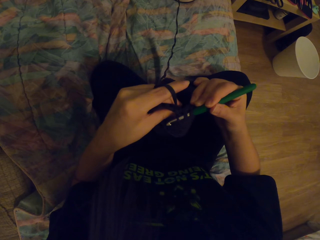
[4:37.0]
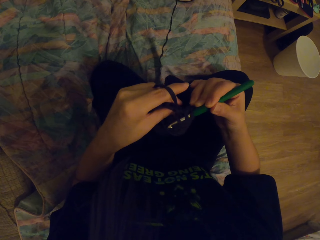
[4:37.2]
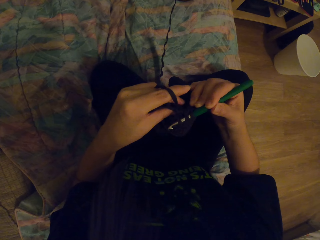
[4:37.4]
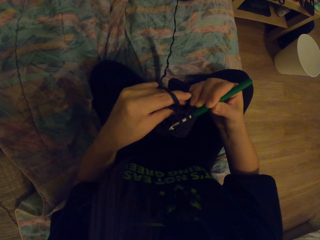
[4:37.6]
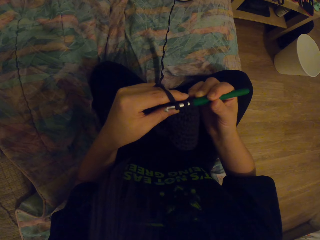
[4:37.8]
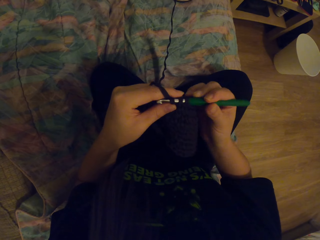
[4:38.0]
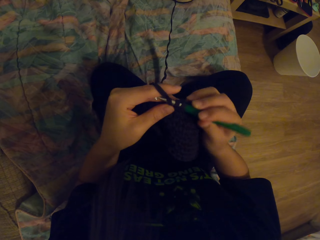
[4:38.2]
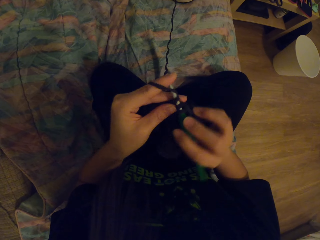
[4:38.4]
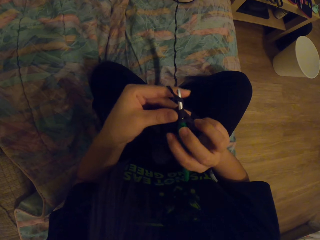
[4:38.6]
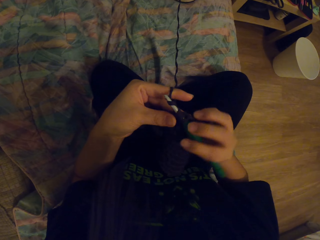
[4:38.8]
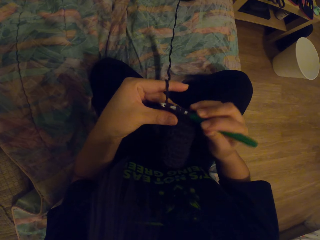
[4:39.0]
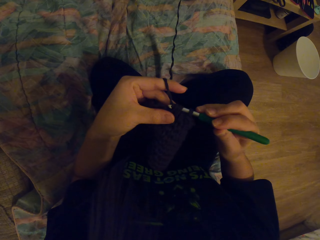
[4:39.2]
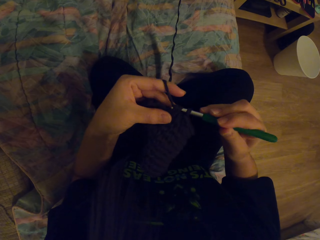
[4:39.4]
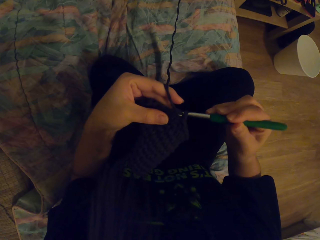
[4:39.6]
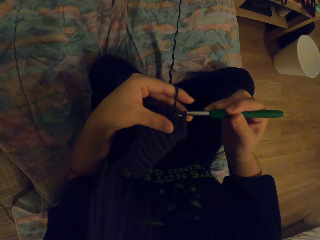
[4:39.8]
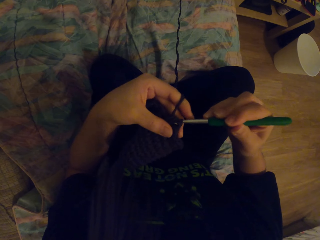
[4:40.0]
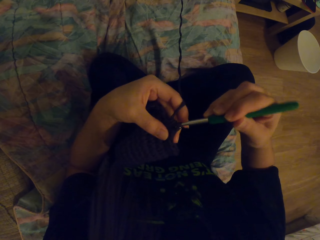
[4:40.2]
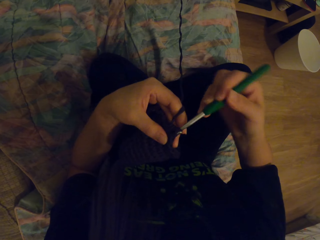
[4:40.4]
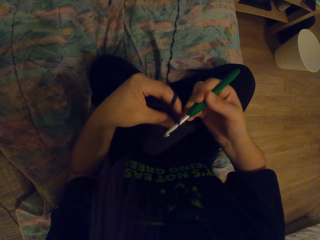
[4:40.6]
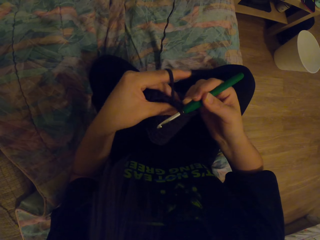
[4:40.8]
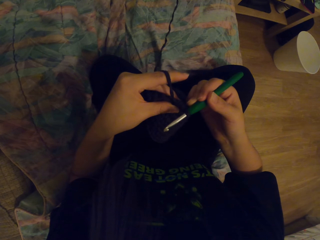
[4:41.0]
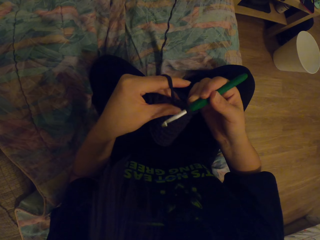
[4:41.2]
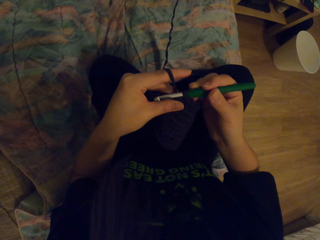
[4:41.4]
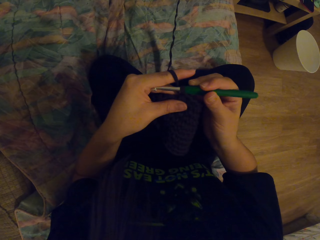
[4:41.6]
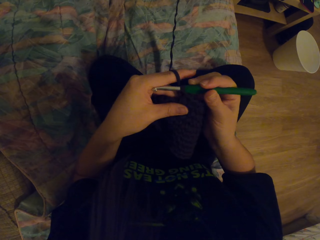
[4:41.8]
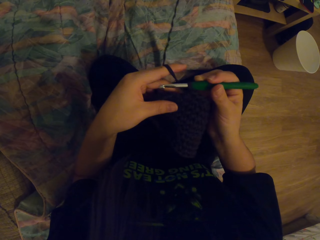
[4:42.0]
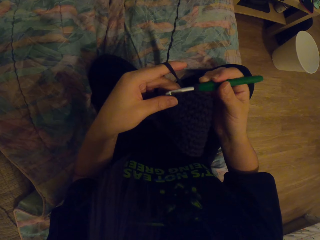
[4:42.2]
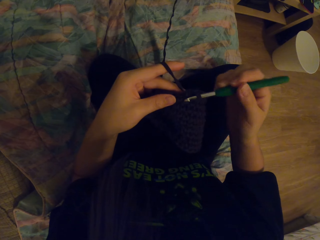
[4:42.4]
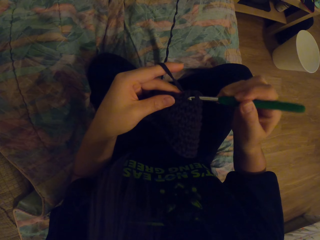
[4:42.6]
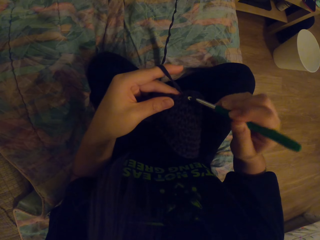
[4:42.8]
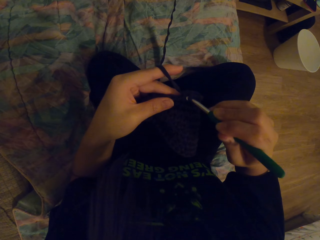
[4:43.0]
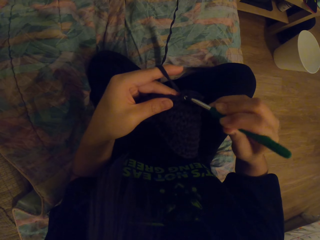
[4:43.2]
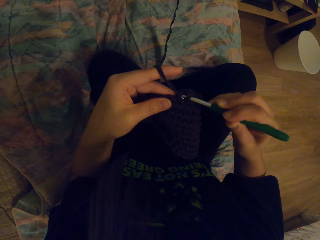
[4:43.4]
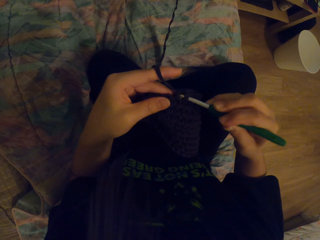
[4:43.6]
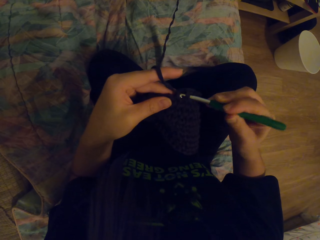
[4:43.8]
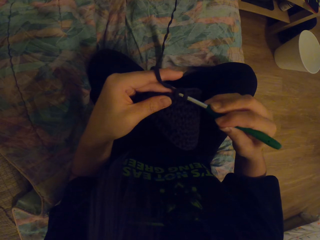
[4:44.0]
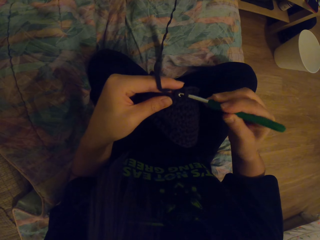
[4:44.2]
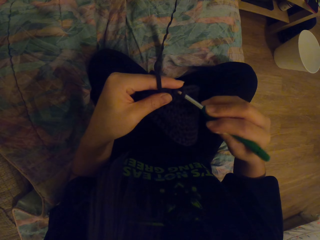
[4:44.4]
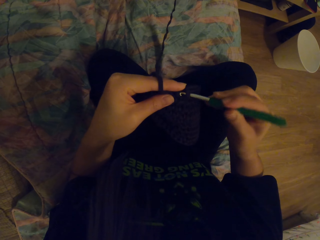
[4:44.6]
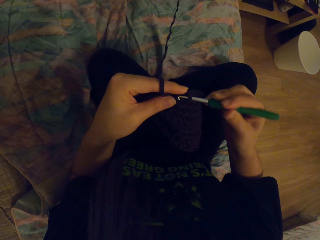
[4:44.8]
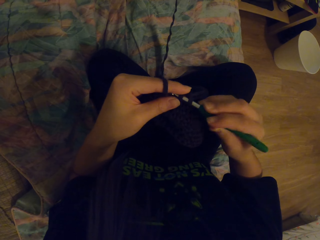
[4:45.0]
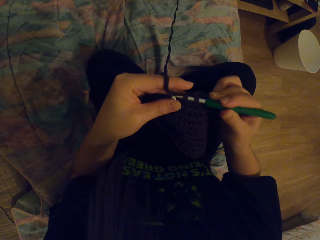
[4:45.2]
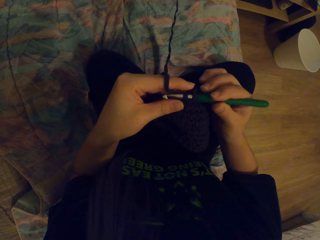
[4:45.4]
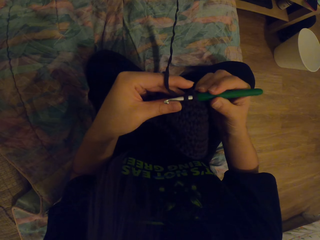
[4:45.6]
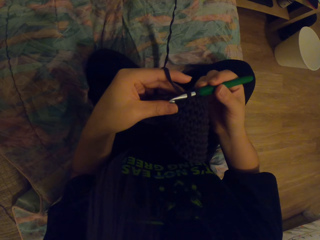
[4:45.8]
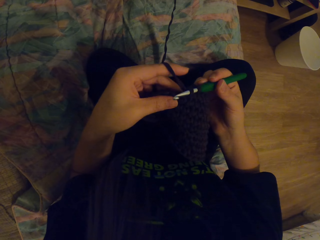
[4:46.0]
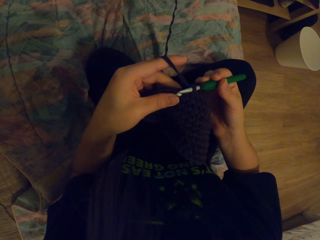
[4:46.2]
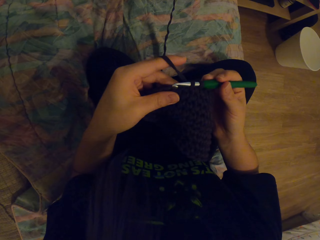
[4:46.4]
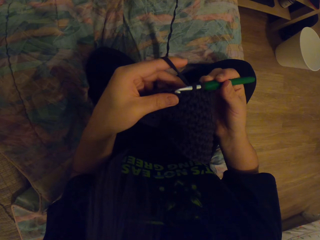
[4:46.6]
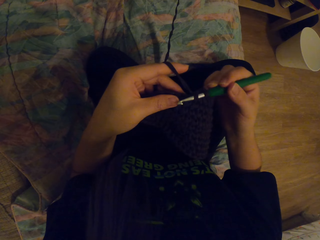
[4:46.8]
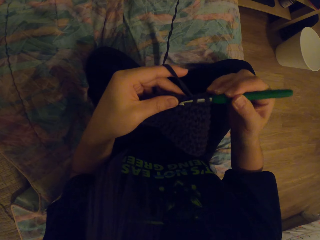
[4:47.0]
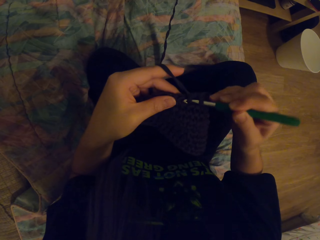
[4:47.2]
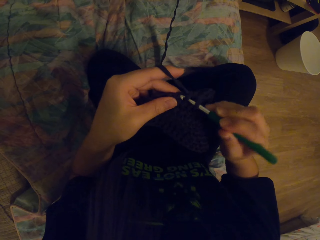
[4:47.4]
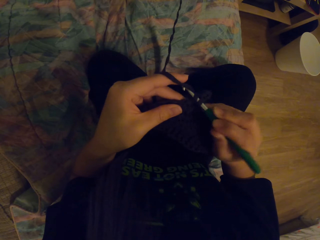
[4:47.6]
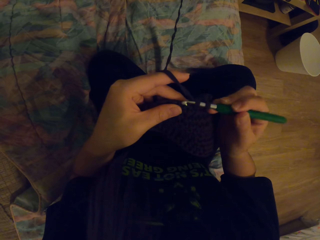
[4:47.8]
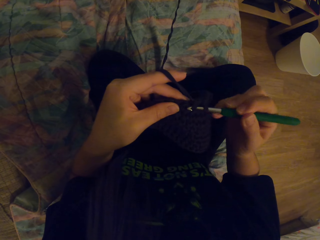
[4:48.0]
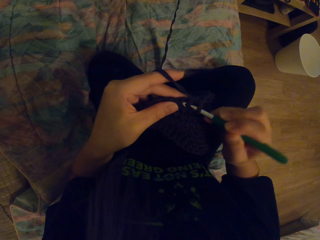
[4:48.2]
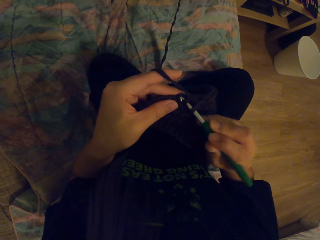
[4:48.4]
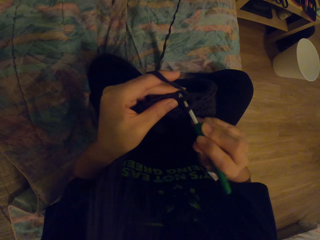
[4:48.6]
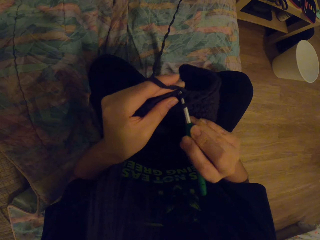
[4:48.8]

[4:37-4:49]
The camera wearer pulls the yarn with the hook. They crochet a garment using the yarn and the hook.

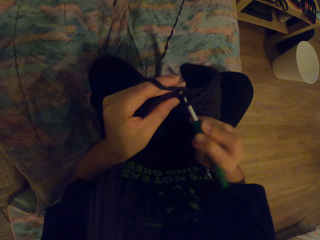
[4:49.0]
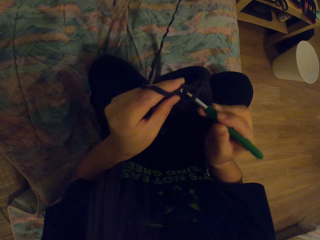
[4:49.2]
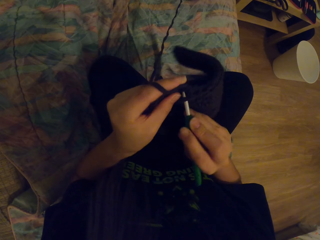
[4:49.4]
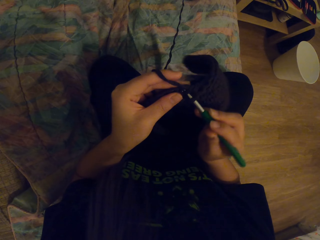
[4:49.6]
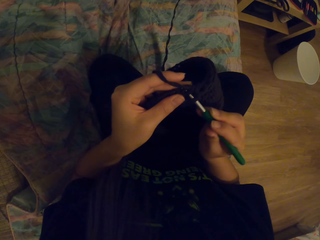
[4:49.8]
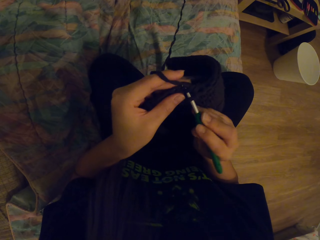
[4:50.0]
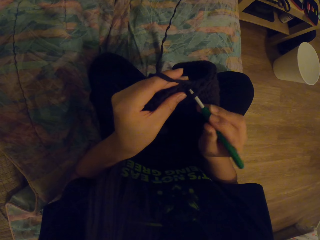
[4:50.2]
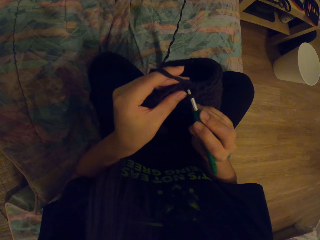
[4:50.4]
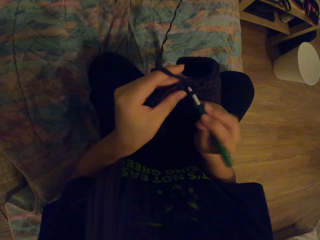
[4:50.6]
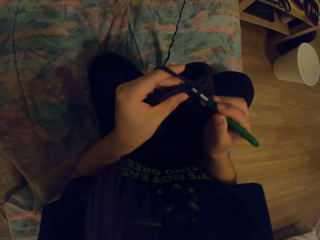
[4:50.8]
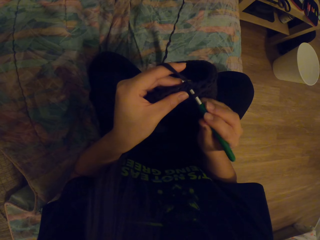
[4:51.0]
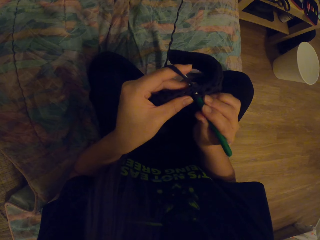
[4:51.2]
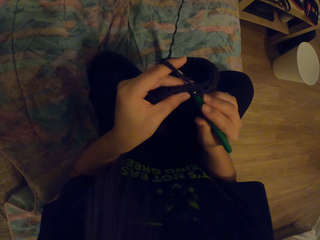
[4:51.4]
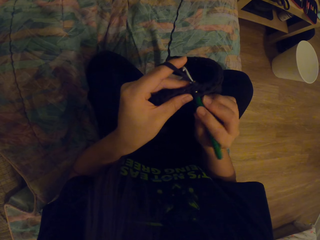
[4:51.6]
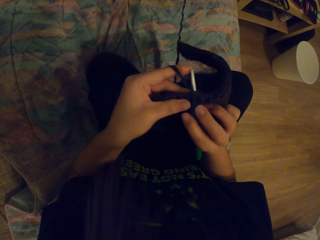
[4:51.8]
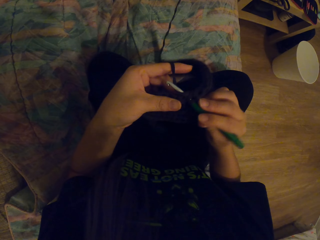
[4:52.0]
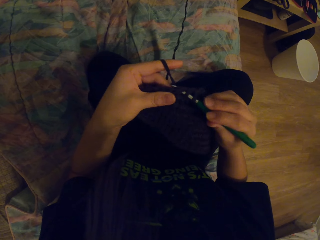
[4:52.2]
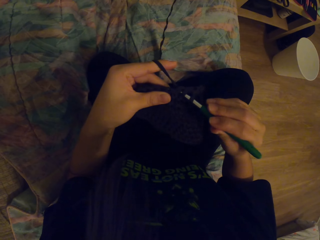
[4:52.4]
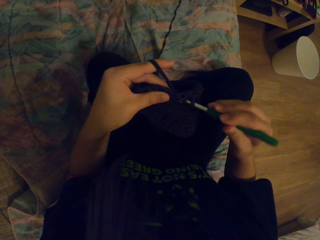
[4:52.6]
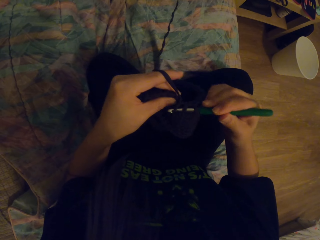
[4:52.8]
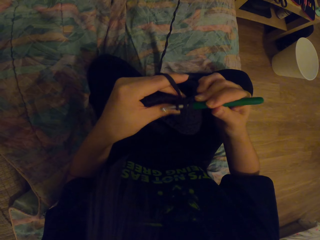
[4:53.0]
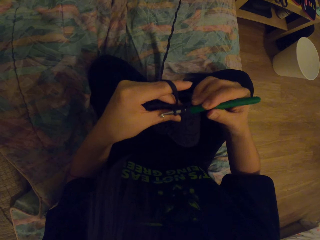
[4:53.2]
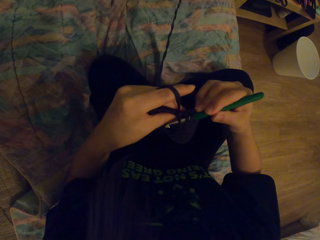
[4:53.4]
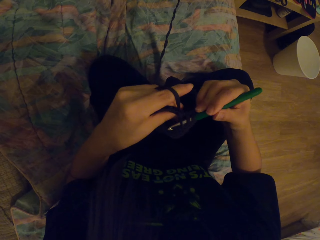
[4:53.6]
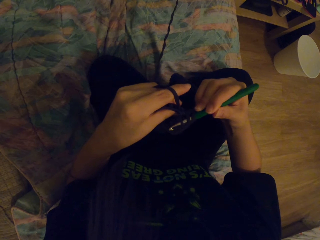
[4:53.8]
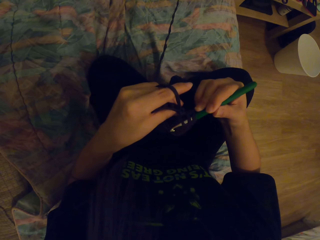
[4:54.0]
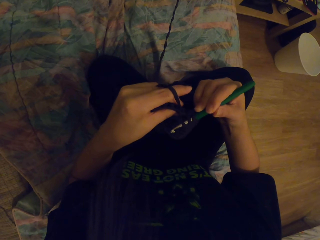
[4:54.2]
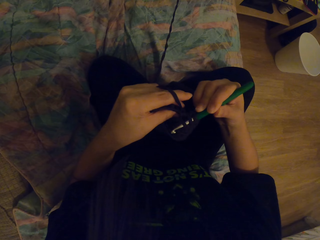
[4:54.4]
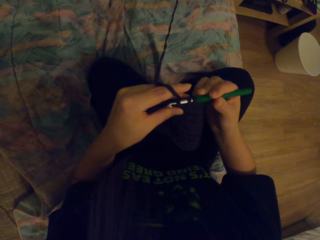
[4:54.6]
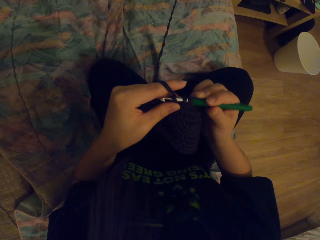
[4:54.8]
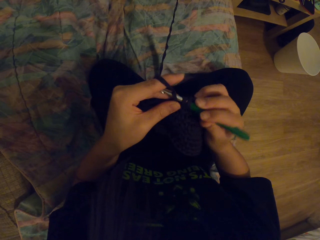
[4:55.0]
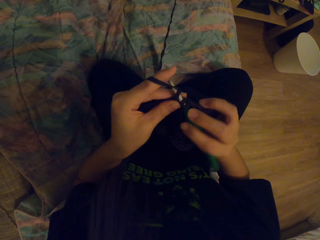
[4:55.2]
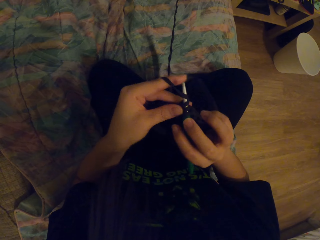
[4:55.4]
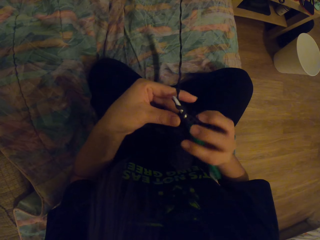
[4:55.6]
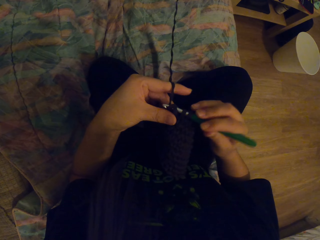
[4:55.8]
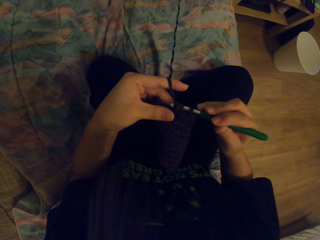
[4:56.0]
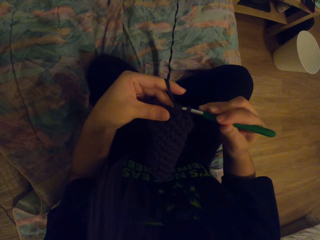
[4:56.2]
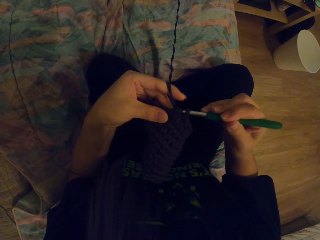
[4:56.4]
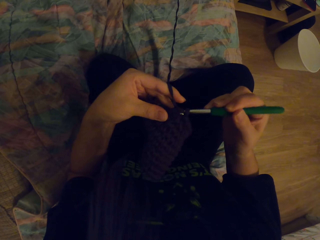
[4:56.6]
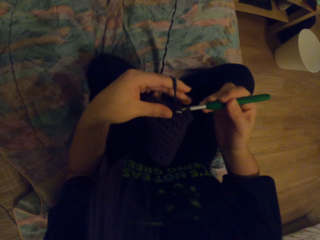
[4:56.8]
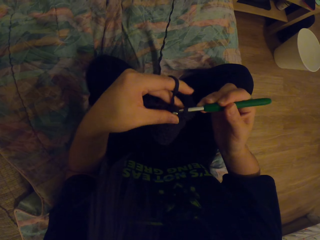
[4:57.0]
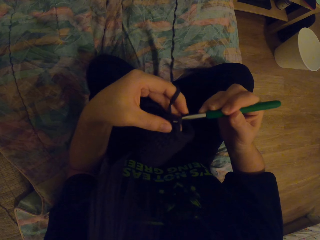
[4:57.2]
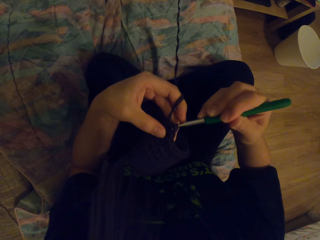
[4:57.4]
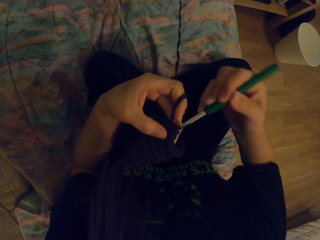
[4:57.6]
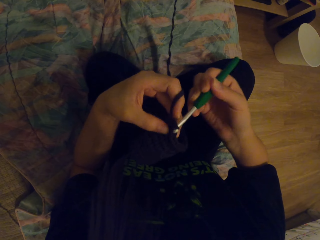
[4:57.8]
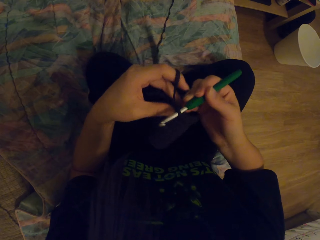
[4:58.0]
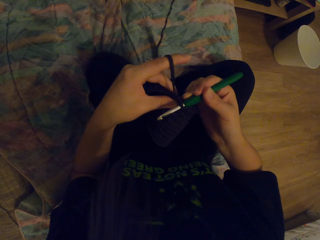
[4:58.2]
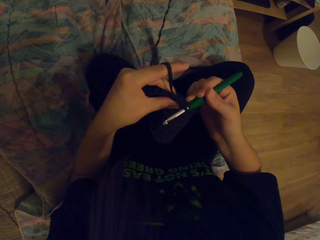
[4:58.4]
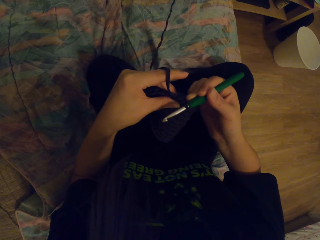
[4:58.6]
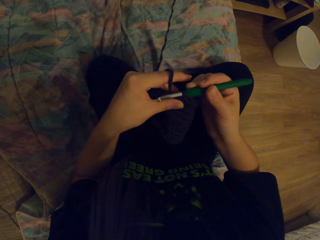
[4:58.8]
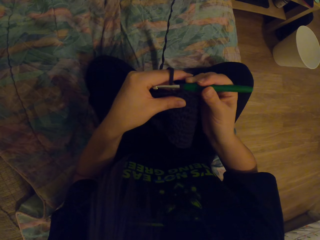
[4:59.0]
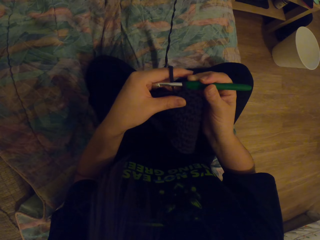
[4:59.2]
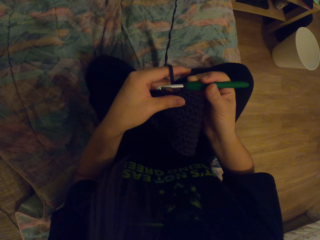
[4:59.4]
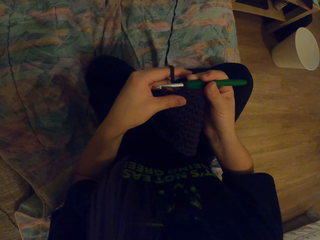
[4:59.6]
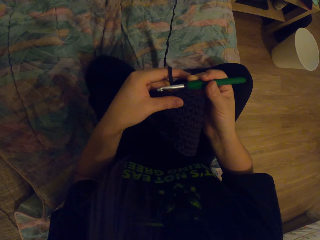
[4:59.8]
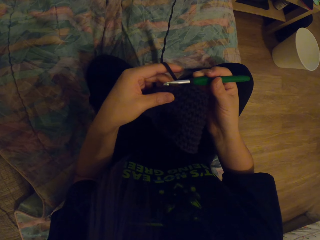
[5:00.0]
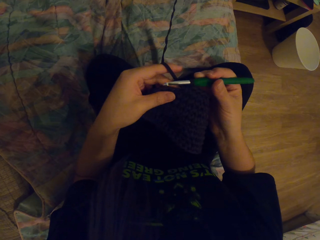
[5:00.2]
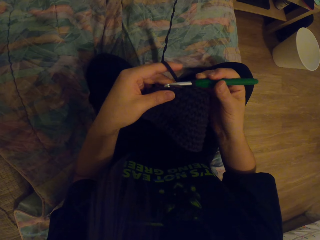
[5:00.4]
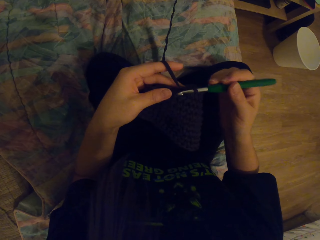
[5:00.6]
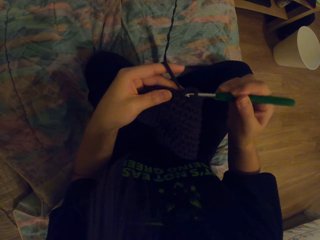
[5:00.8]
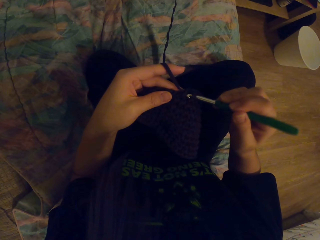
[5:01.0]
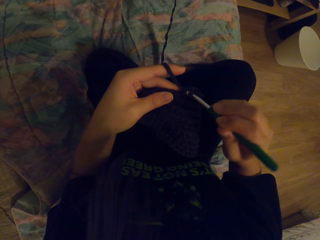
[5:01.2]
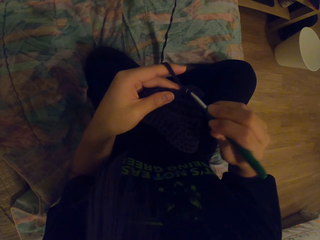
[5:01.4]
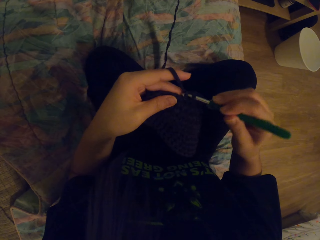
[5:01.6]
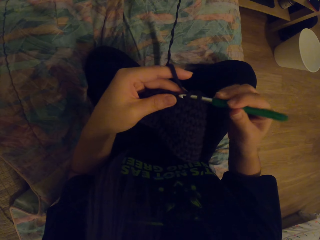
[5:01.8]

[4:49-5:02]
The camera wearer pulls the yarn with the hook. They crochet a garment using the yarn and the hook.
